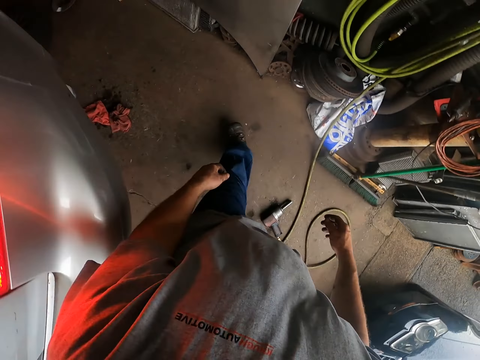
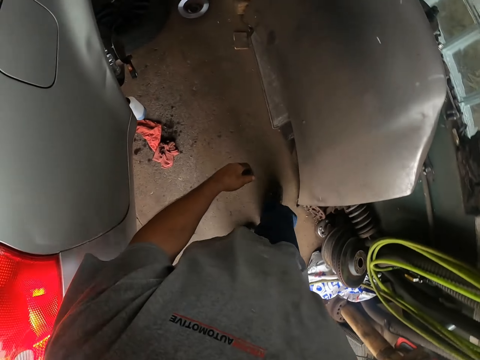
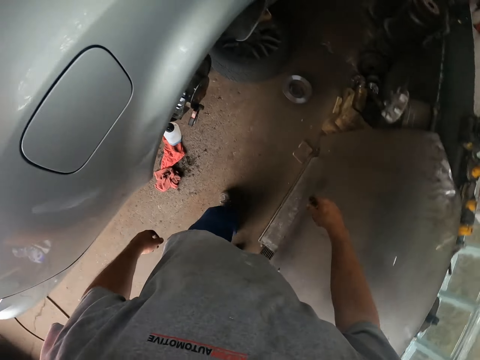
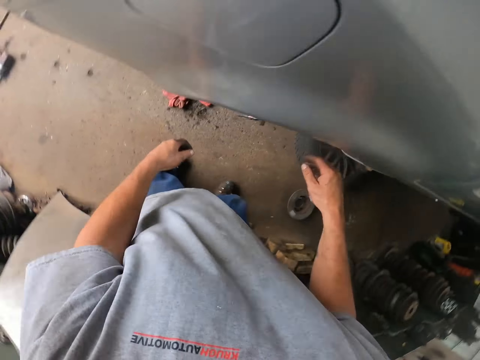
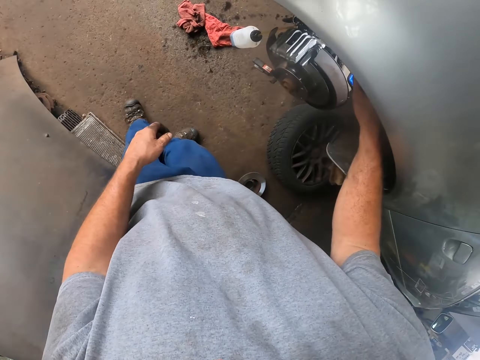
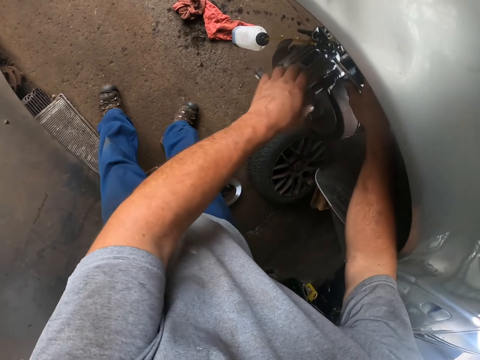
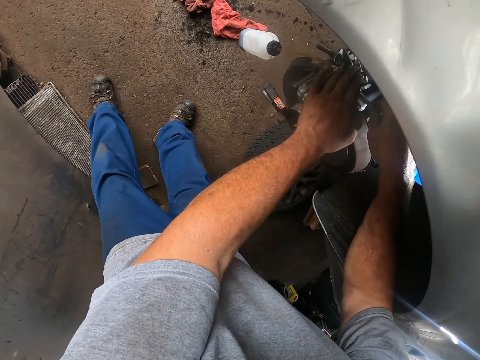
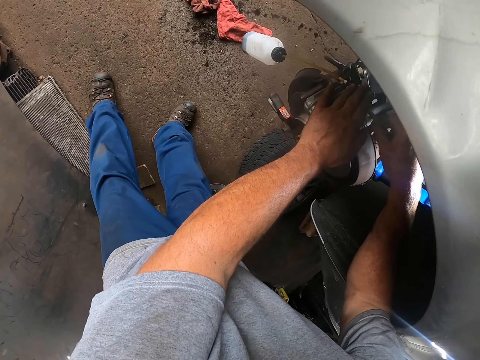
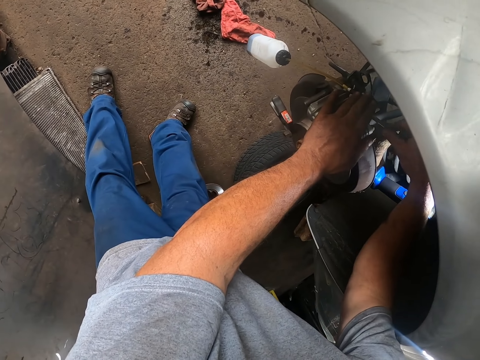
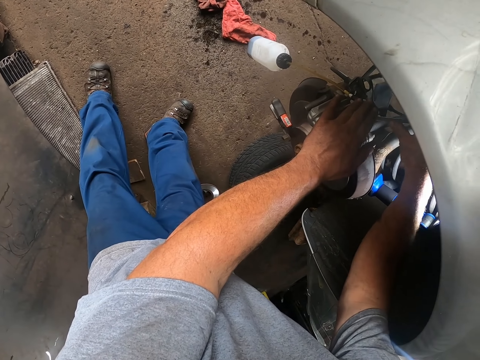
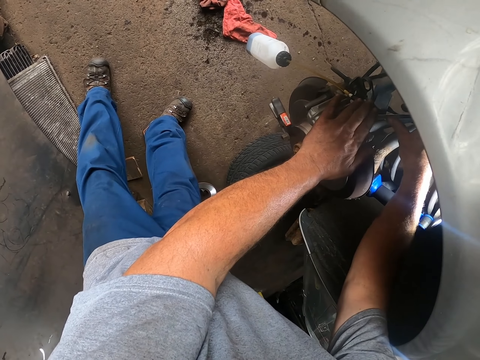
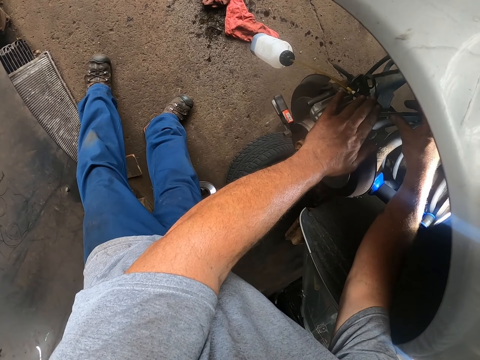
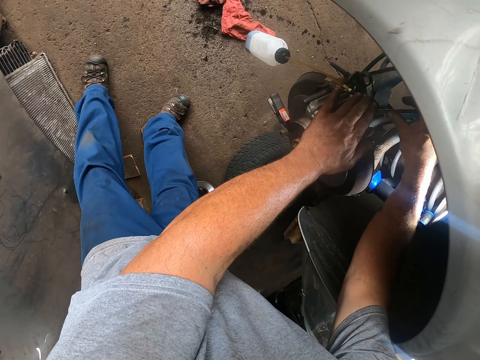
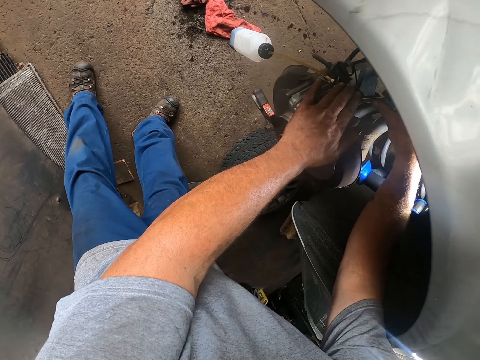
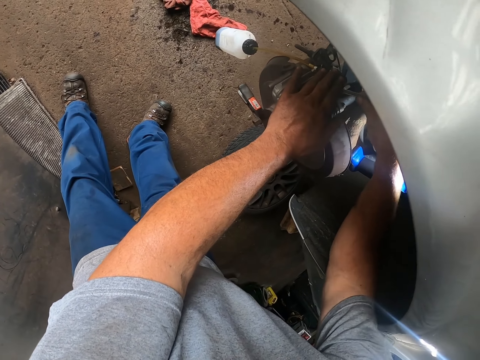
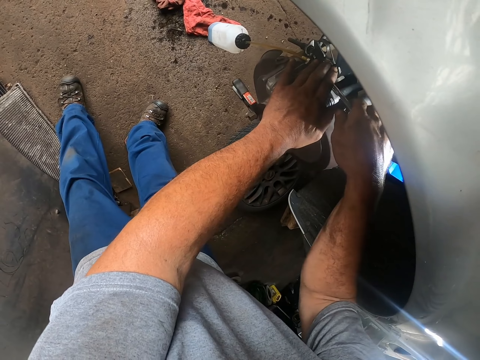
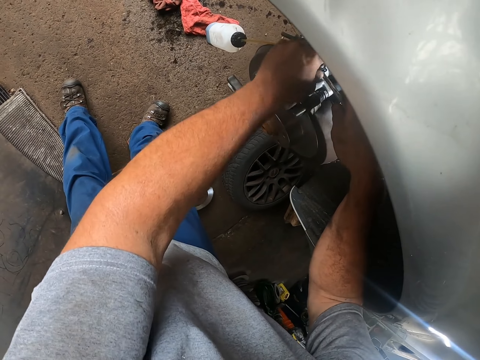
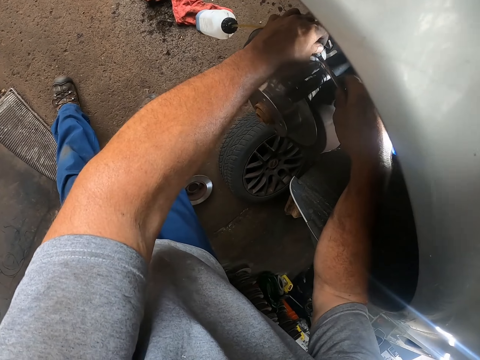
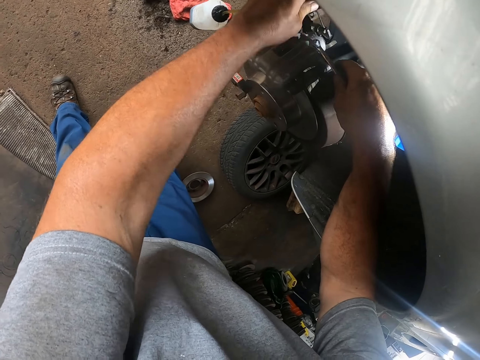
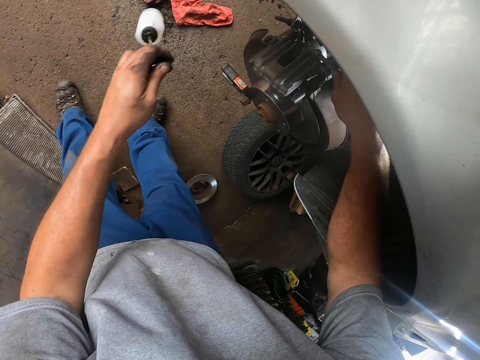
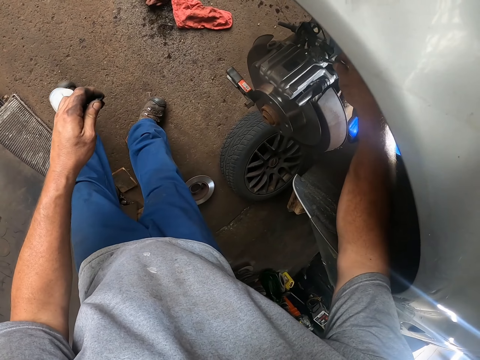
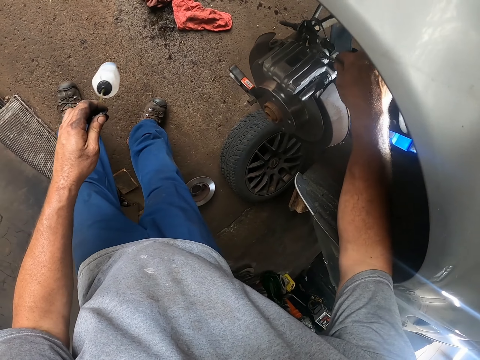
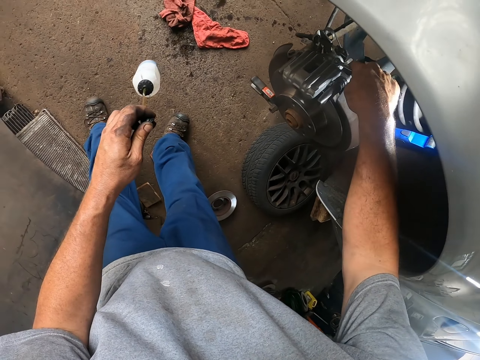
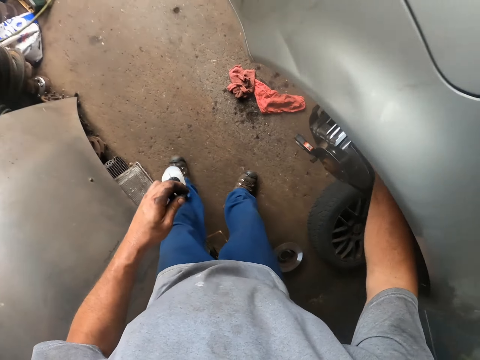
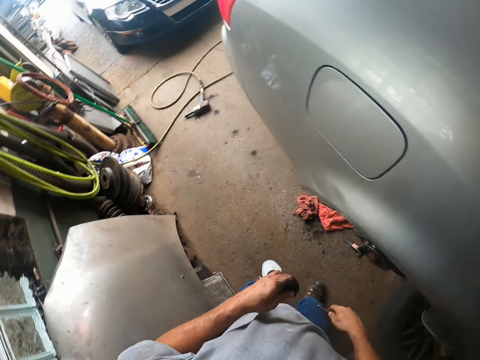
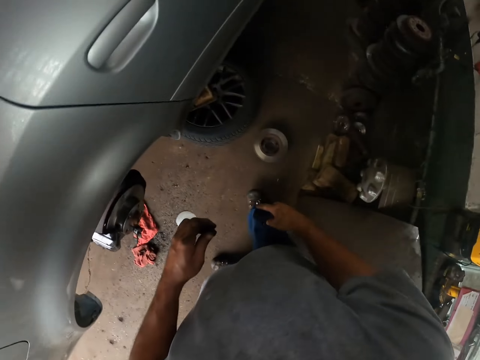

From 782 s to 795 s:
The camera wearer touches the spanner. They tighten the bolts. They remove the hanging plastic bottle.

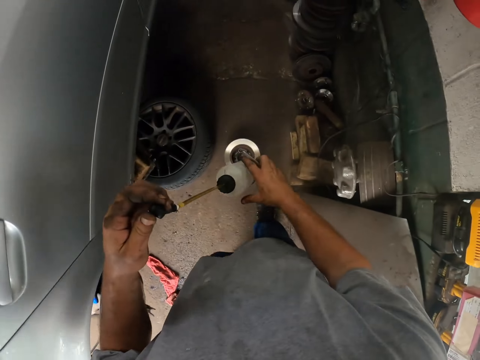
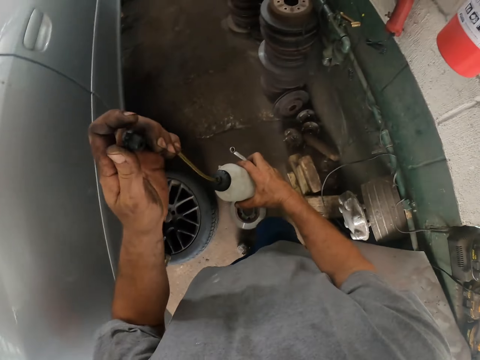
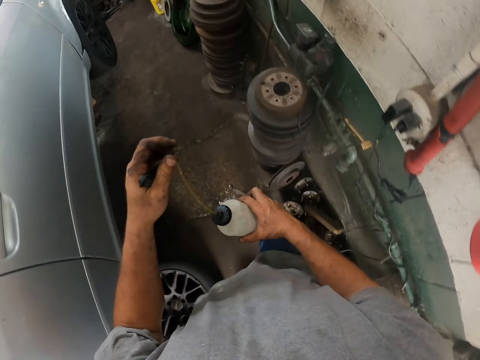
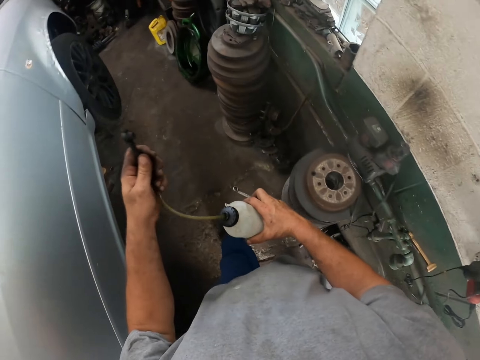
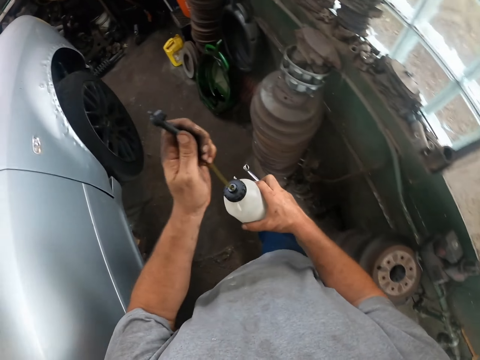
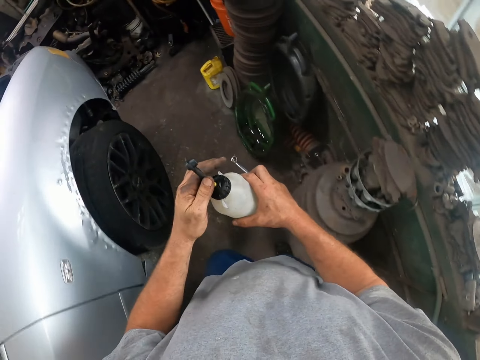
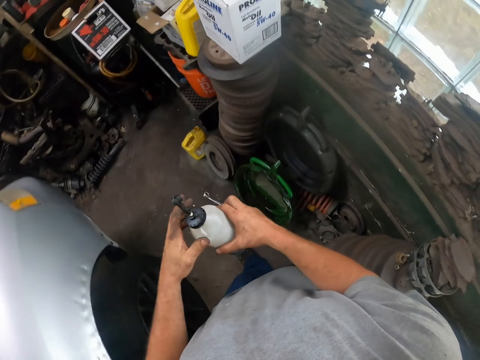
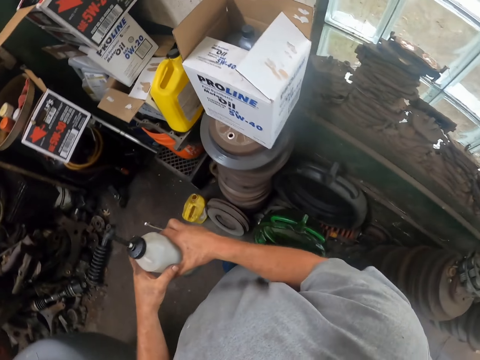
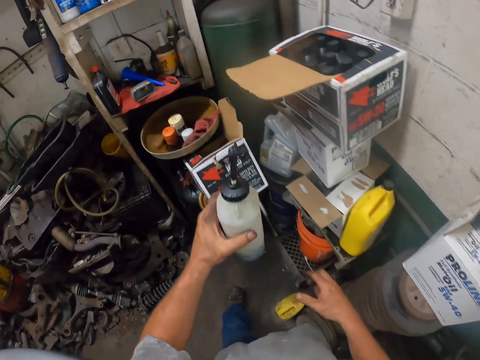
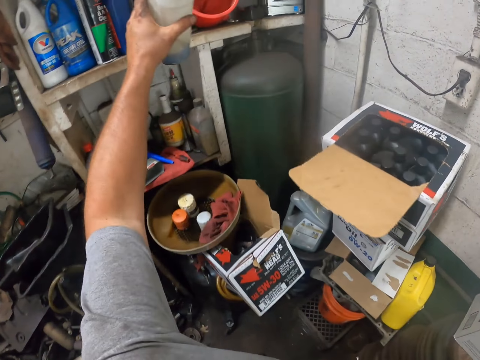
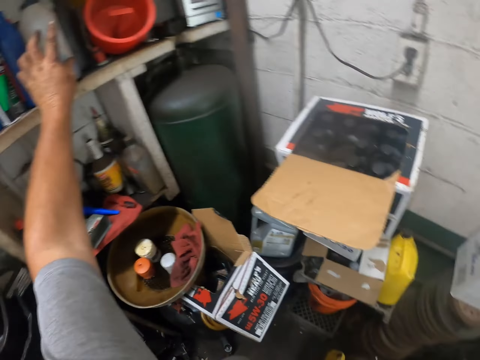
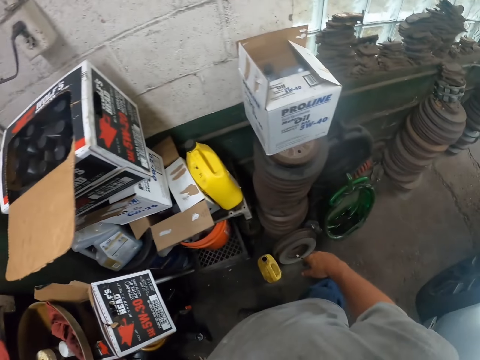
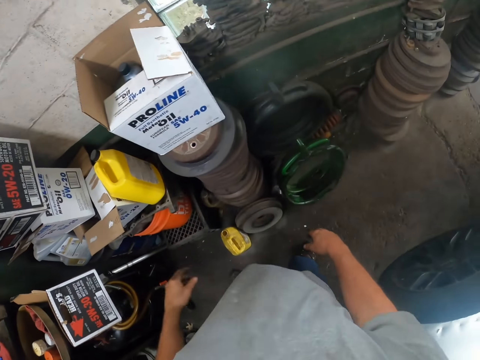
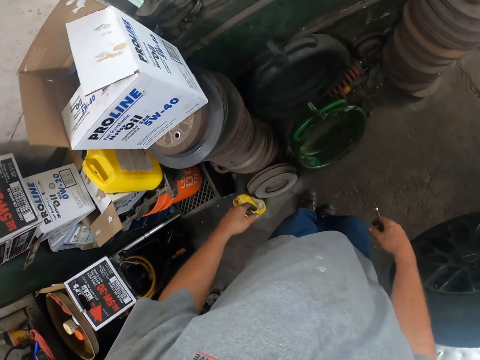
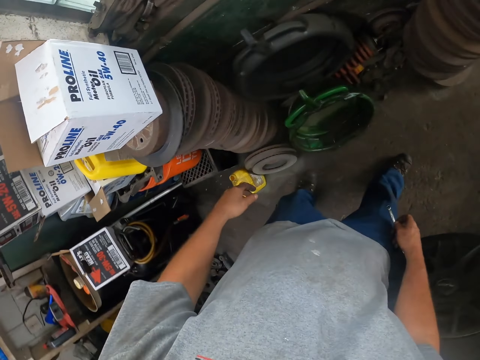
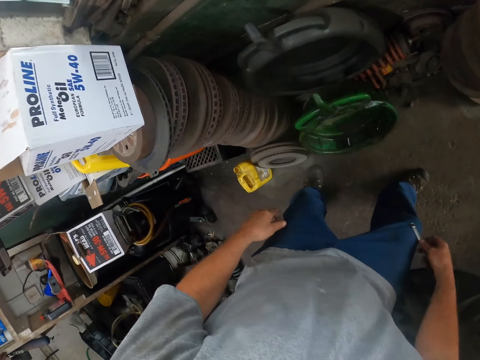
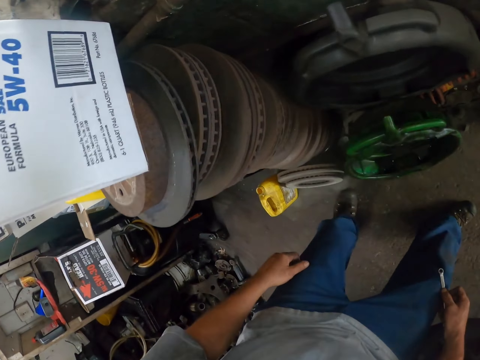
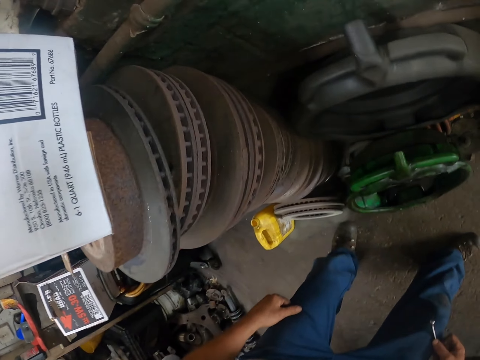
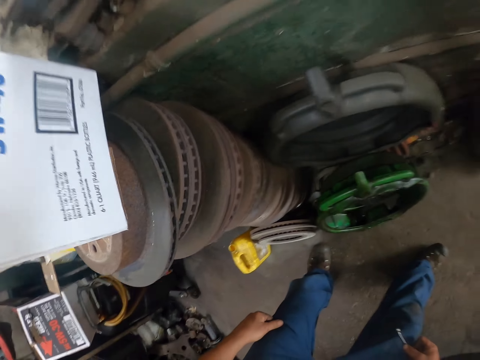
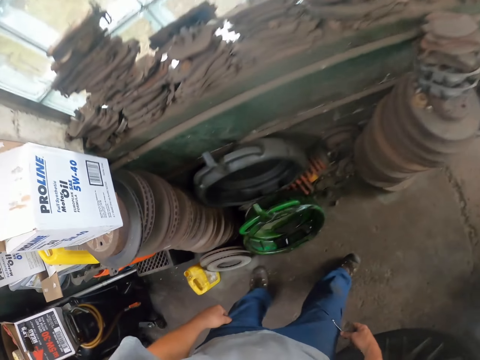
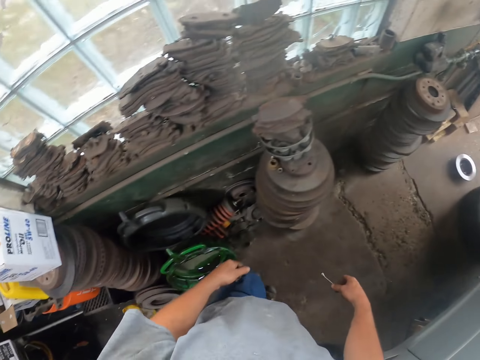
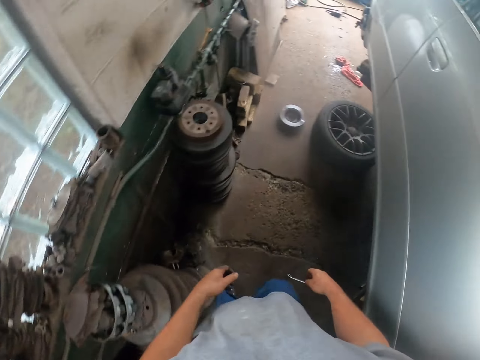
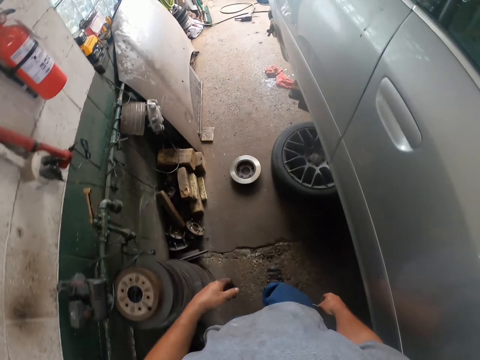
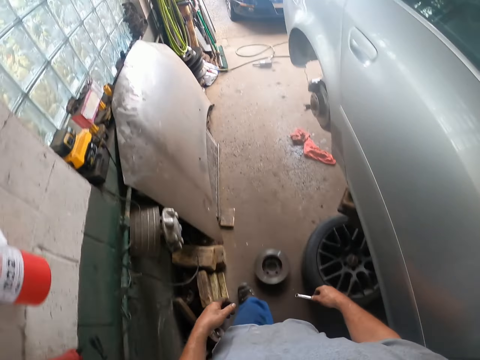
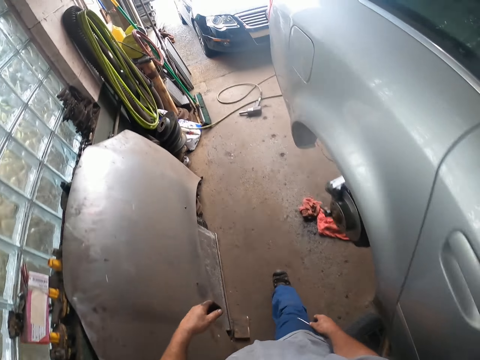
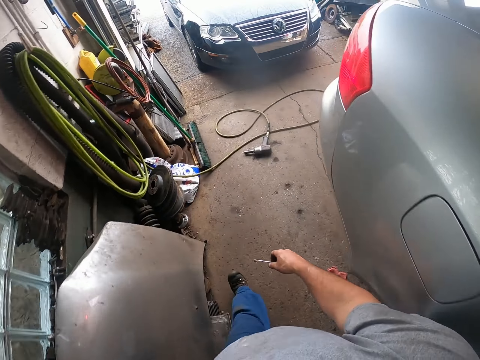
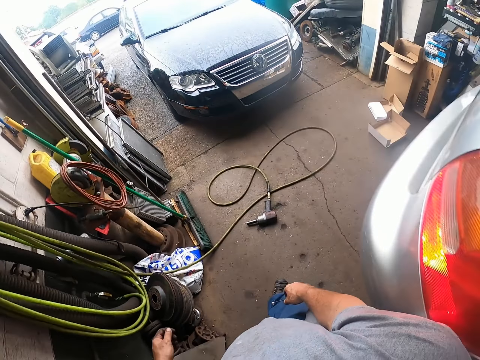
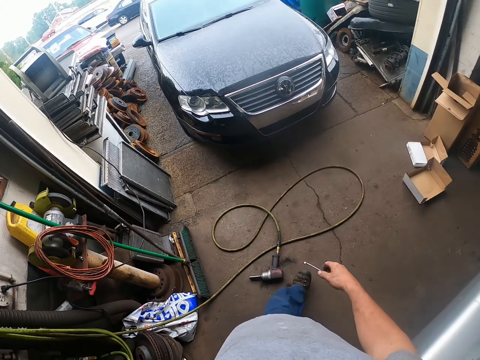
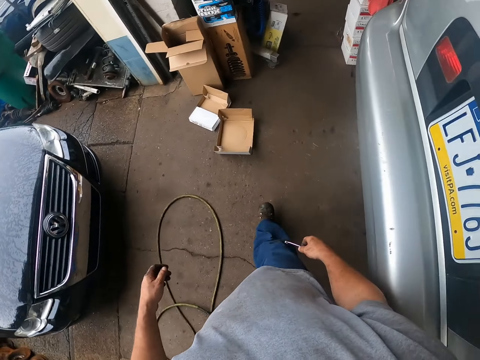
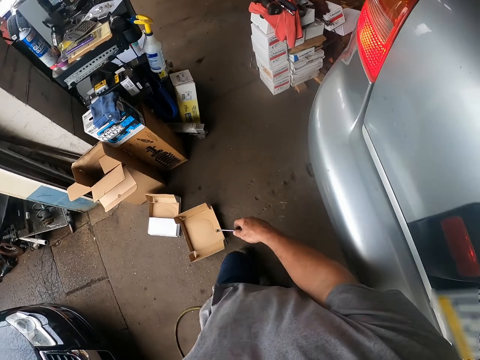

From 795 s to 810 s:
The camera wearer walks around the garage. They close up the bottle. They place the plastic bottle in a shelf. They walk around the garage.
